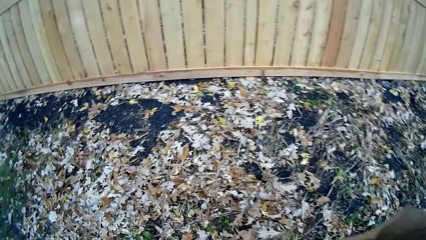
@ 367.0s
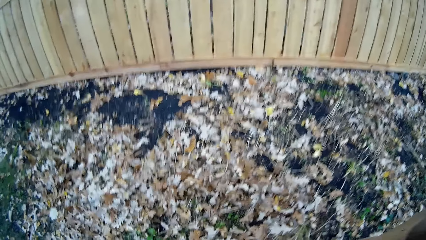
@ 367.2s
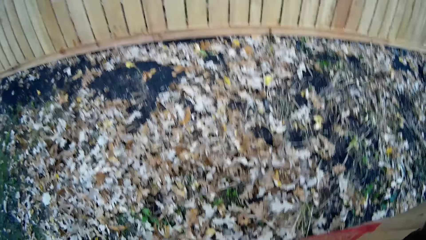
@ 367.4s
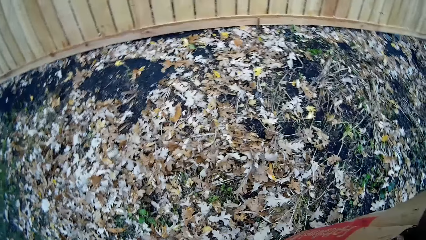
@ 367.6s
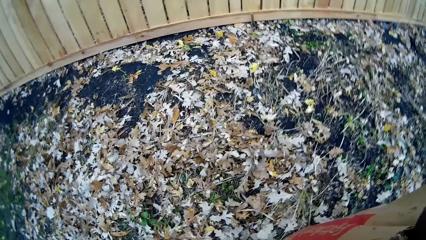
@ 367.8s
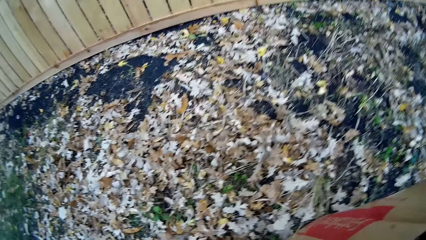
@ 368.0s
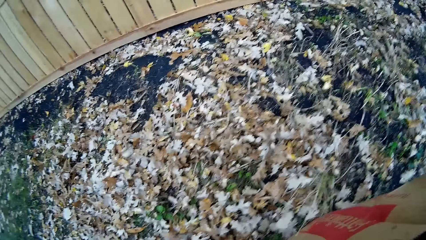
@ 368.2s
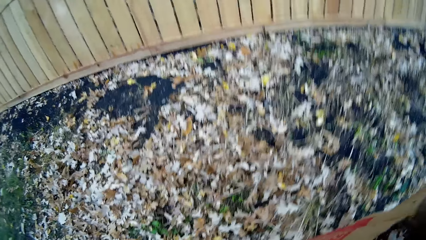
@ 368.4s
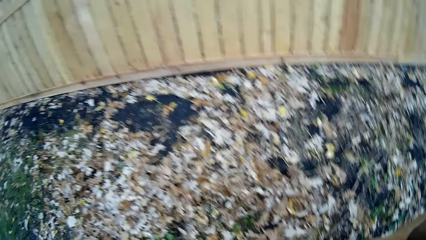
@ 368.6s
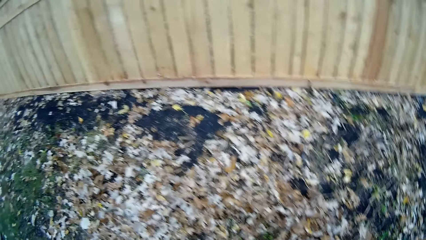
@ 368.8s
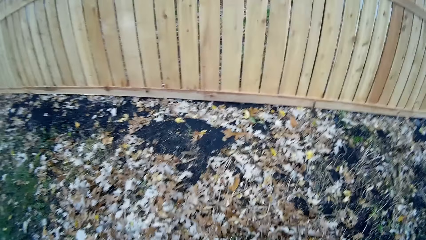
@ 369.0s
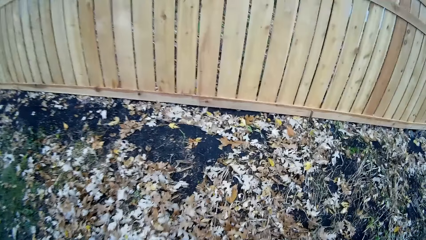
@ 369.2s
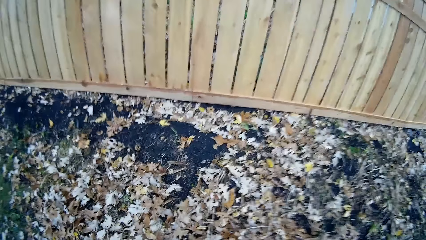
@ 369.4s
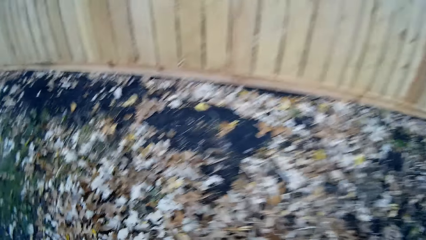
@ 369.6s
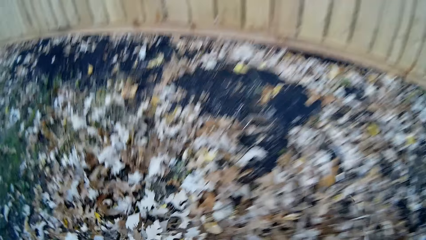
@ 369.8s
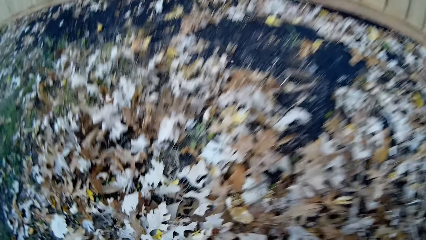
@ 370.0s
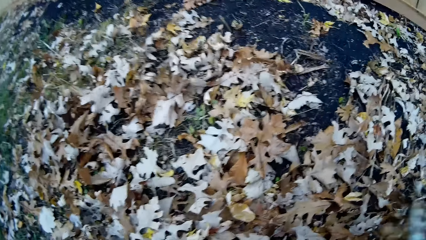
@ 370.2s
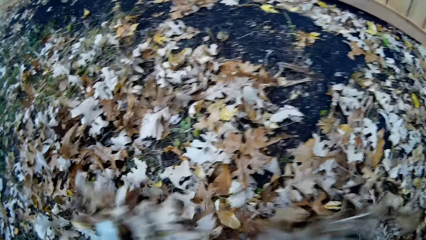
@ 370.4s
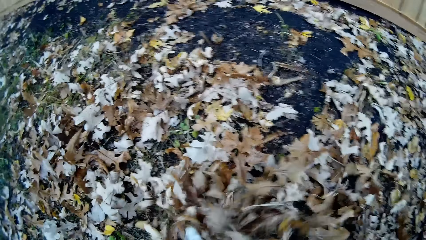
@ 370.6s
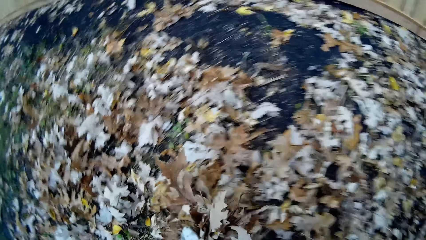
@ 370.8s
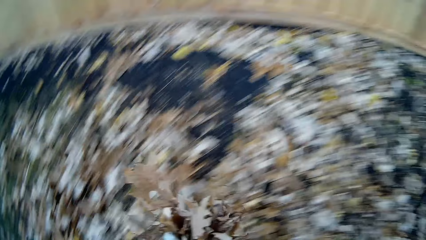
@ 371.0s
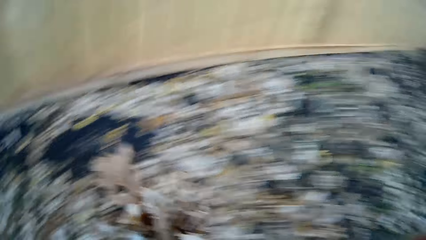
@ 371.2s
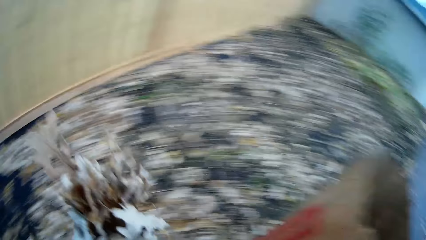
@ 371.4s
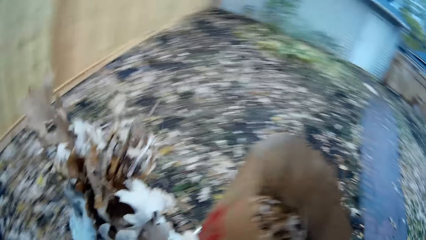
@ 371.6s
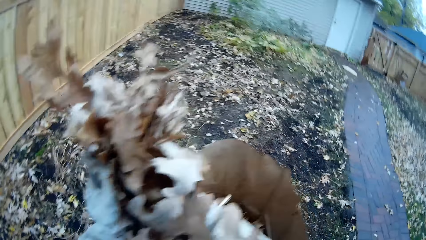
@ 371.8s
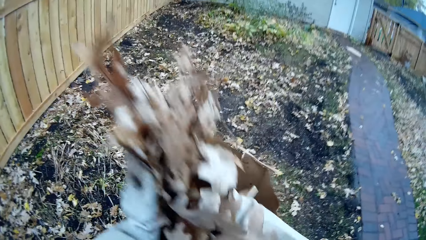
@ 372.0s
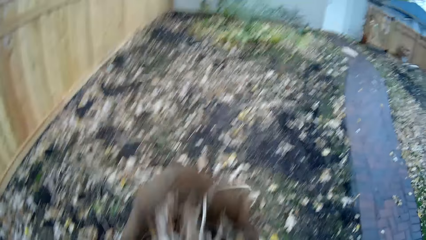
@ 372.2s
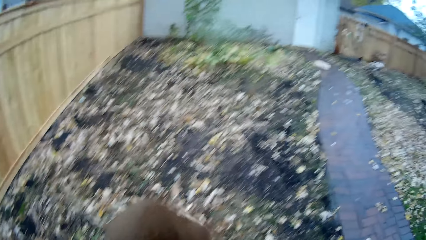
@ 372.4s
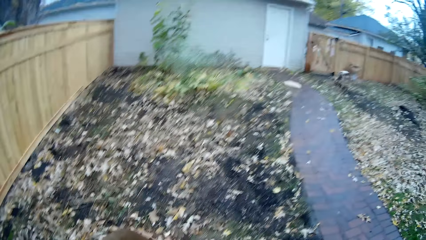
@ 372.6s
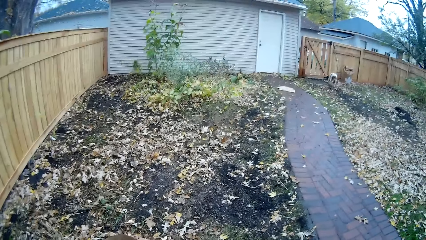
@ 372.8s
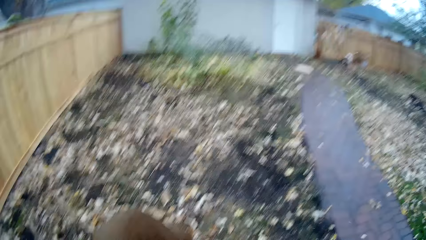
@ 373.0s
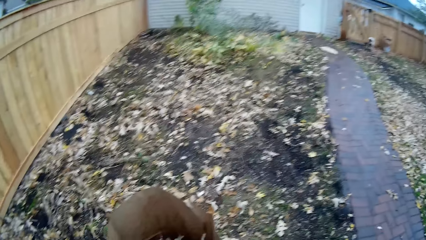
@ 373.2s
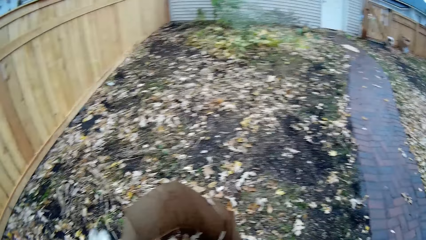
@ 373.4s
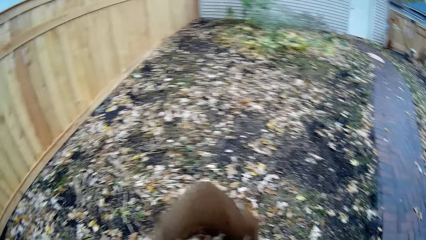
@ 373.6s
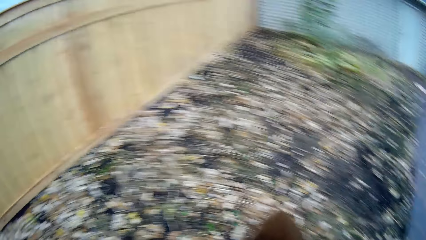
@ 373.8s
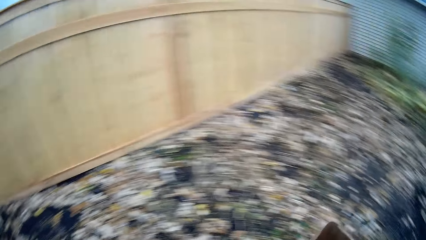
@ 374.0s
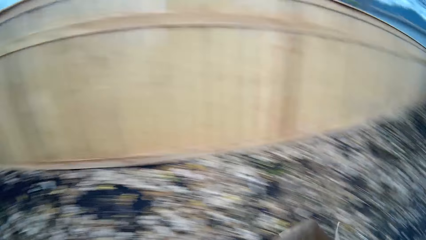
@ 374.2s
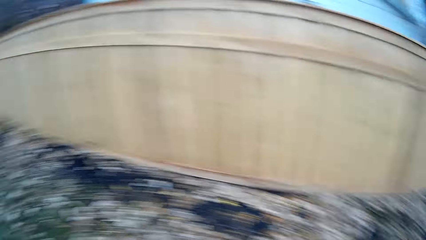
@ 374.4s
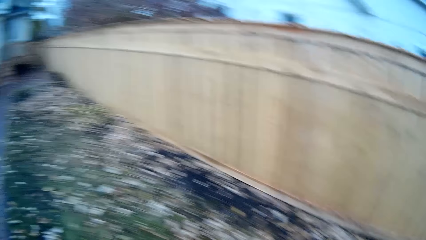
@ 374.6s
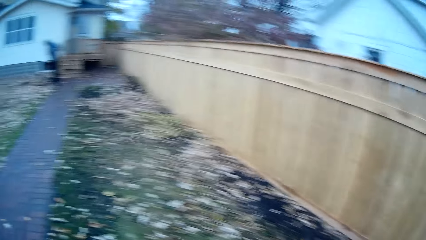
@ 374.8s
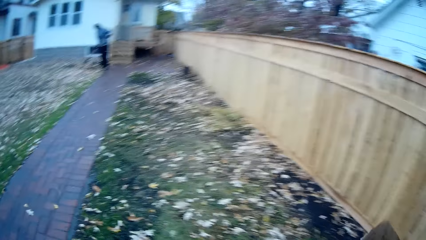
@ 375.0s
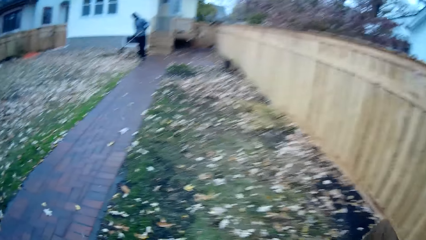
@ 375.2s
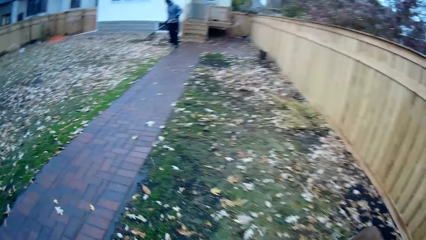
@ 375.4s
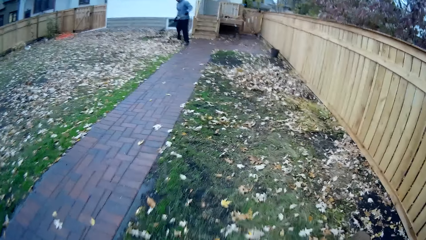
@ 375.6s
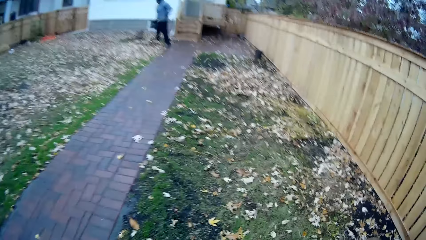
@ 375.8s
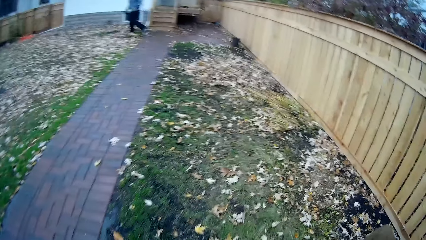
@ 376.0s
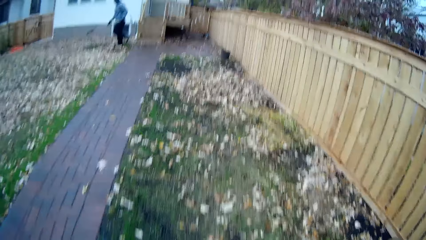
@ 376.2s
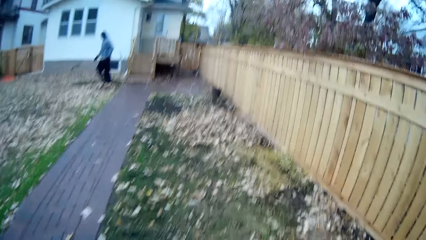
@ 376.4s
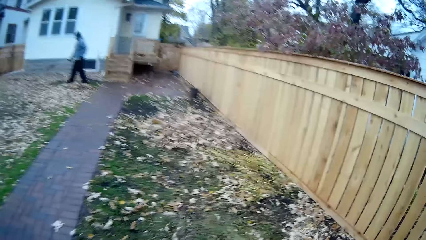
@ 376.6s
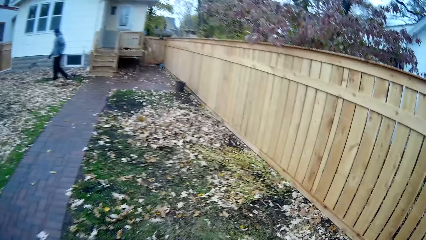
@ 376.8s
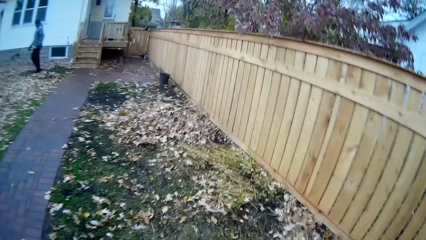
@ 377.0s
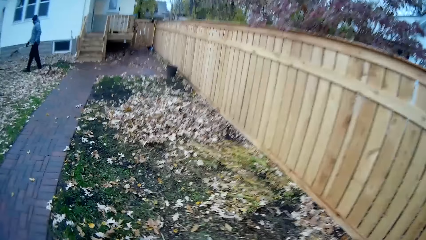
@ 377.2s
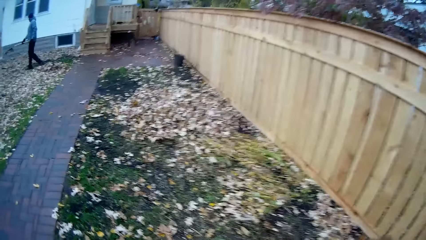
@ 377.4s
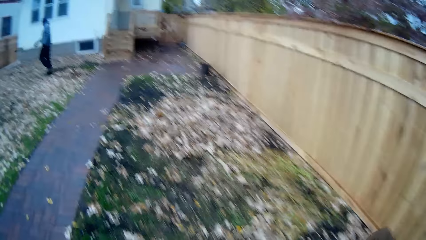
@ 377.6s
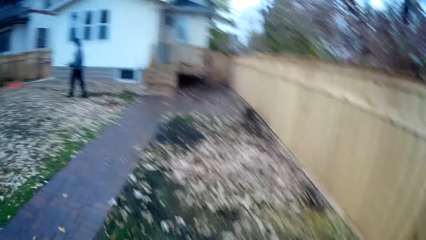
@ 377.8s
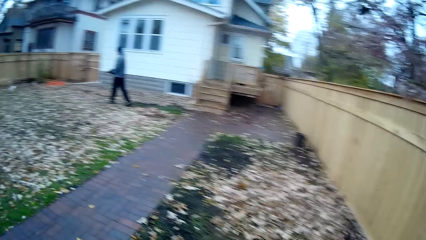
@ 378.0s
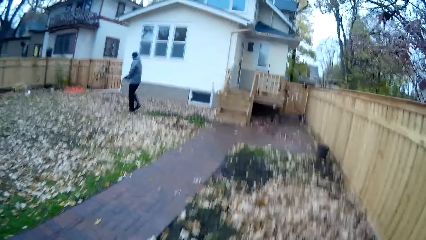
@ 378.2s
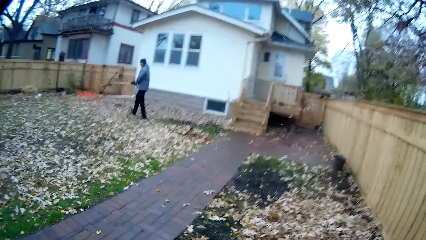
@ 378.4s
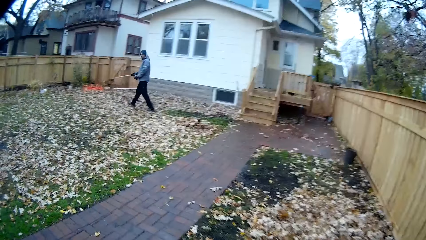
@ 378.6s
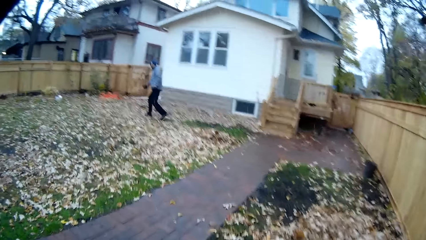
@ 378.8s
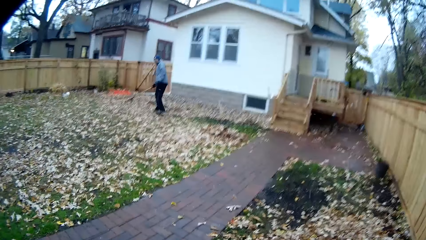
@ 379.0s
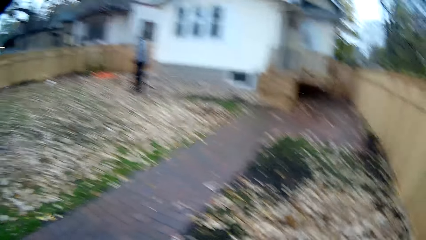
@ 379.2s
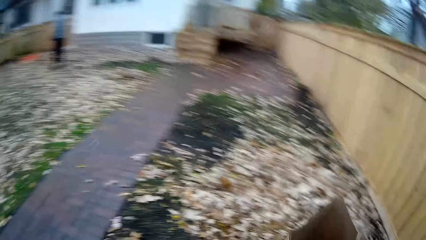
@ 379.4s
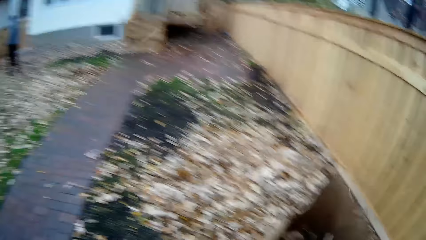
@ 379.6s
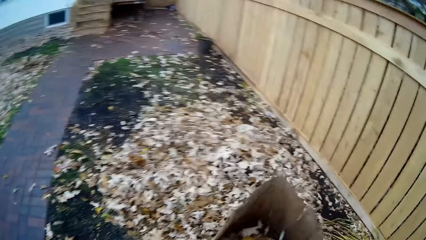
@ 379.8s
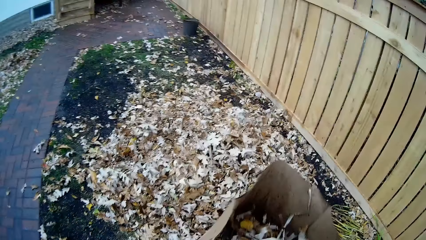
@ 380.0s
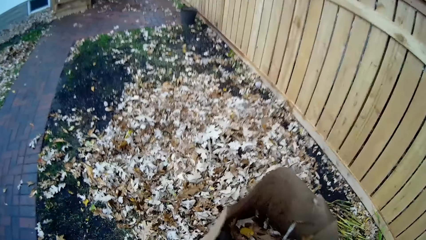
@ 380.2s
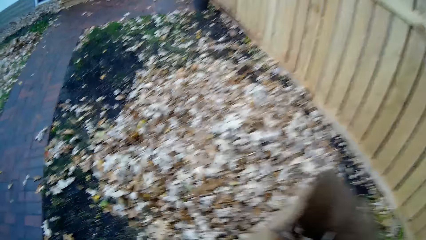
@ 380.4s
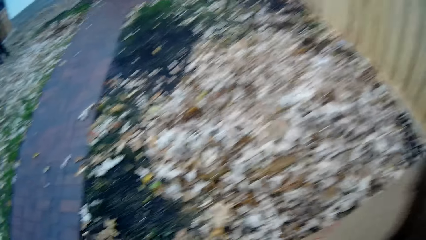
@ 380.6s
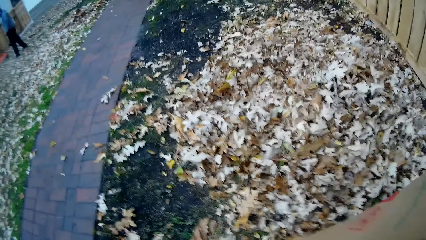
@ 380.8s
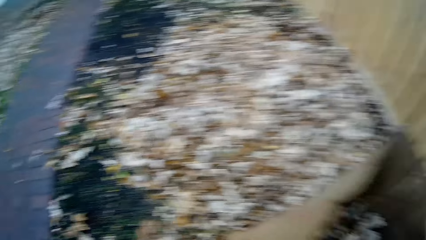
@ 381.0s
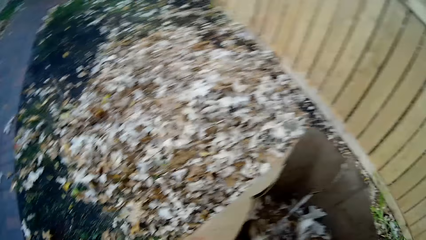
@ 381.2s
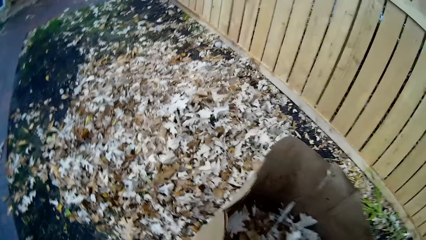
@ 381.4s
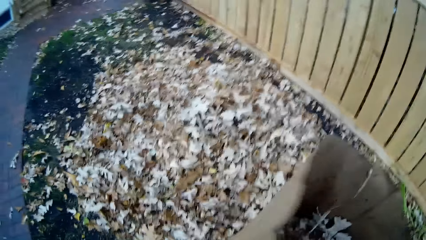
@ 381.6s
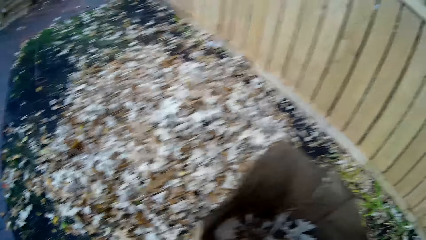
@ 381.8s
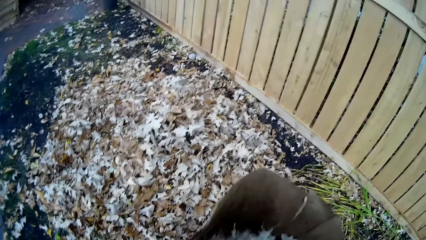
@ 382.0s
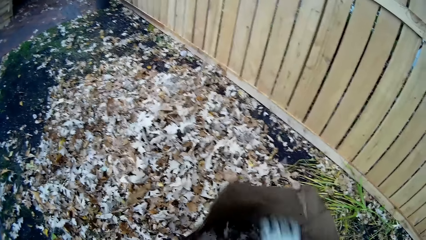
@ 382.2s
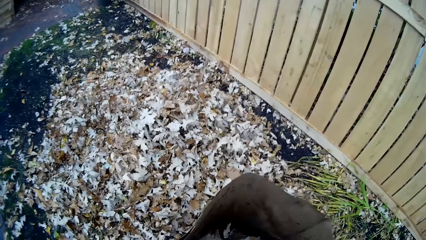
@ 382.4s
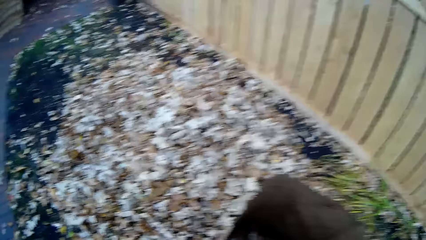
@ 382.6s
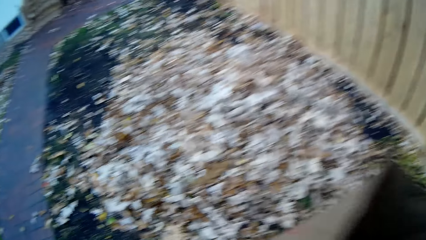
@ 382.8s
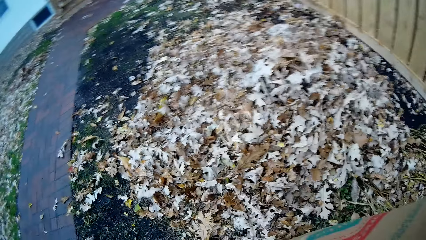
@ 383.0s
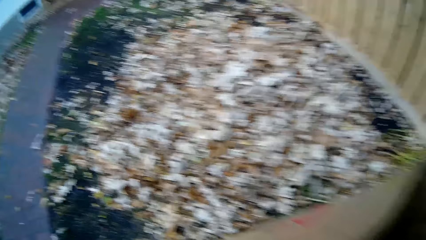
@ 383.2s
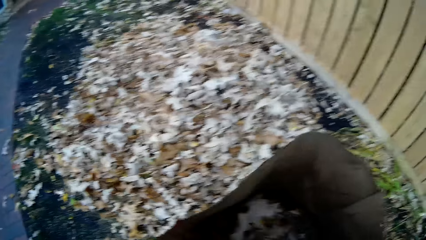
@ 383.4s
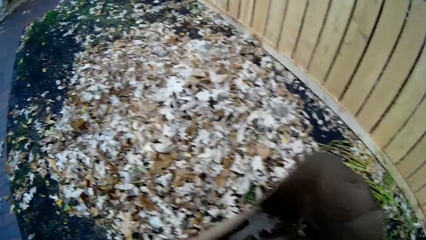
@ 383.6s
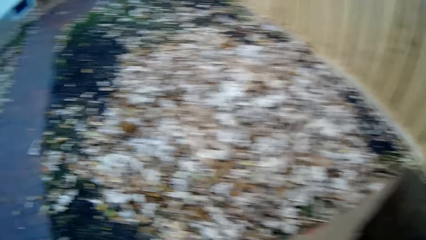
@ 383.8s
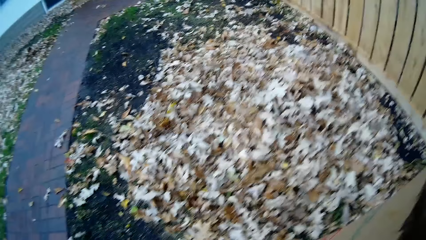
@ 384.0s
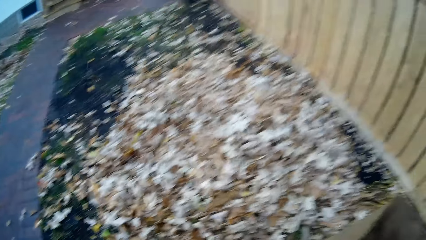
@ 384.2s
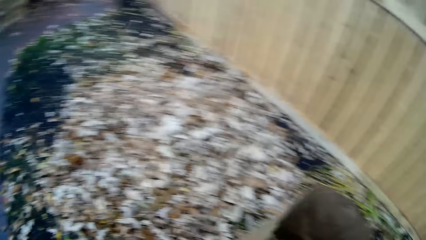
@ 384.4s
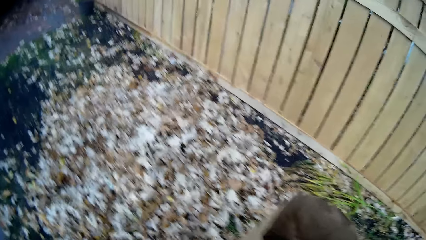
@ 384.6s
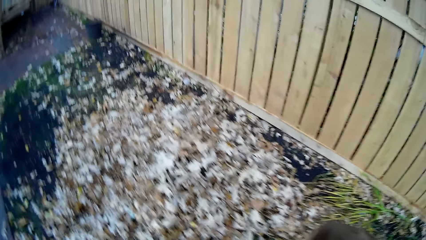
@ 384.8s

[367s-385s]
The camera wearer packs up dry leaves on the ground with both hands. He drops the dry leaves in his hands inside the paper bag on the ground. He picks up the paper bag from the floor with both hands. He walks around the area. The man gathers dry leaves on the ground together with the rake in both hands. The camera wearer drops the paper bag on the ground with both hands.
